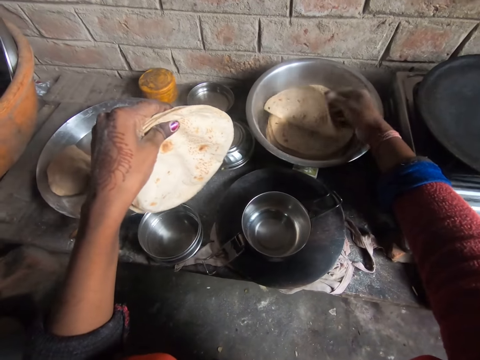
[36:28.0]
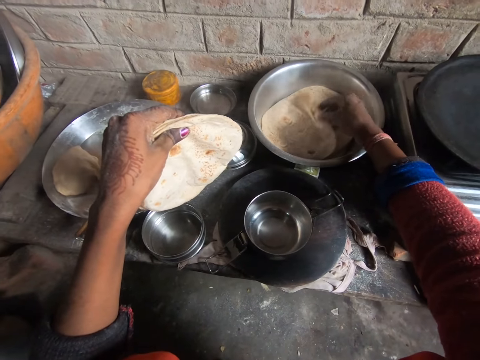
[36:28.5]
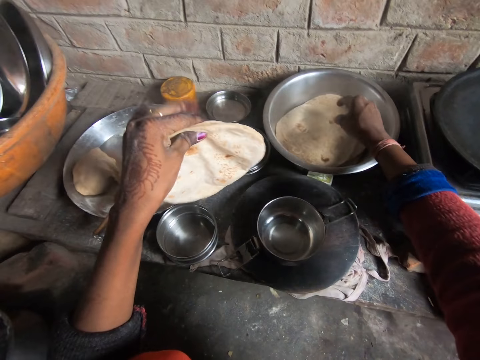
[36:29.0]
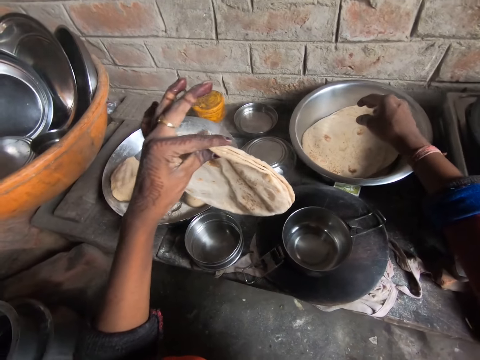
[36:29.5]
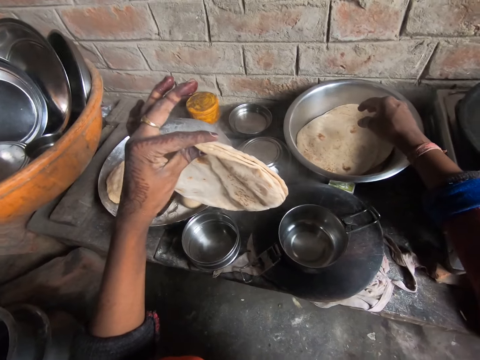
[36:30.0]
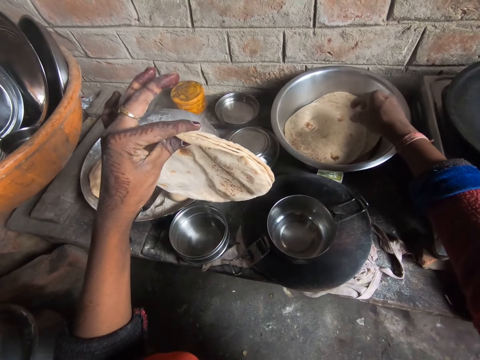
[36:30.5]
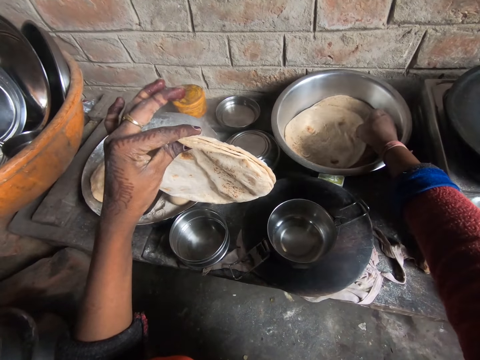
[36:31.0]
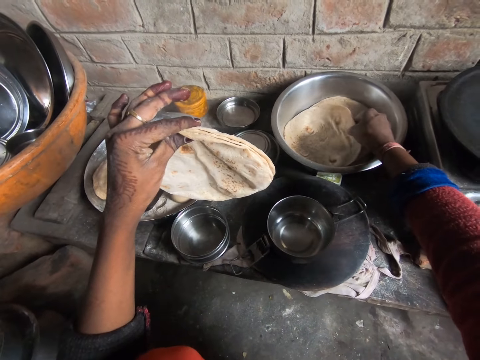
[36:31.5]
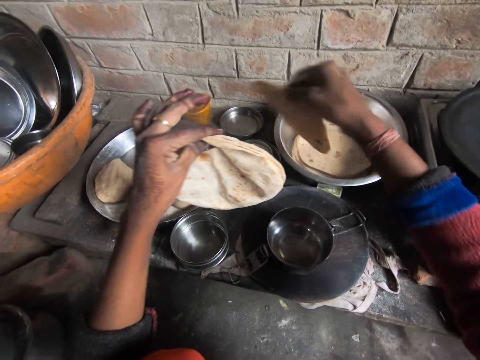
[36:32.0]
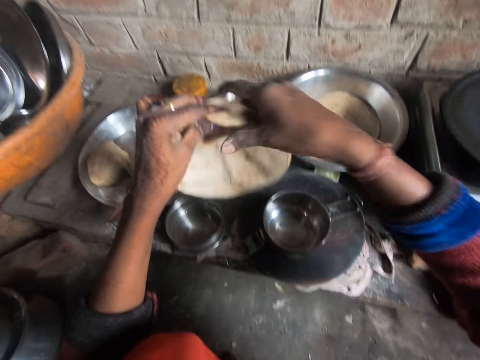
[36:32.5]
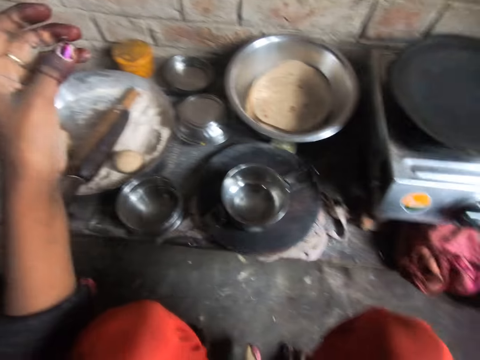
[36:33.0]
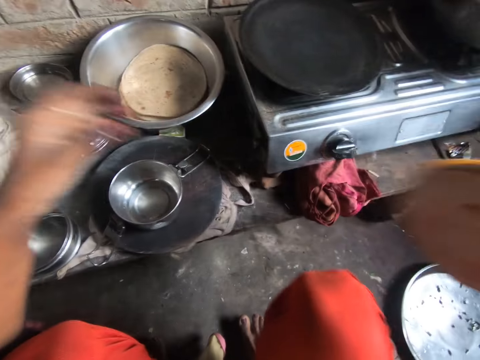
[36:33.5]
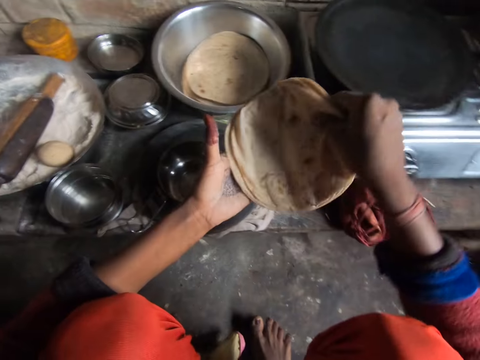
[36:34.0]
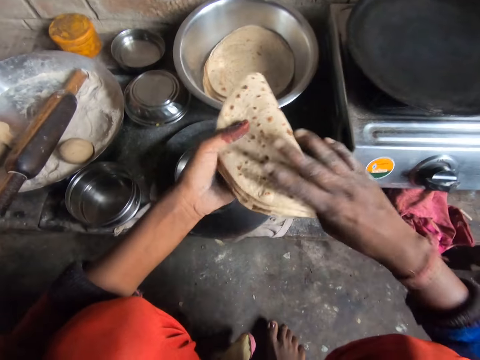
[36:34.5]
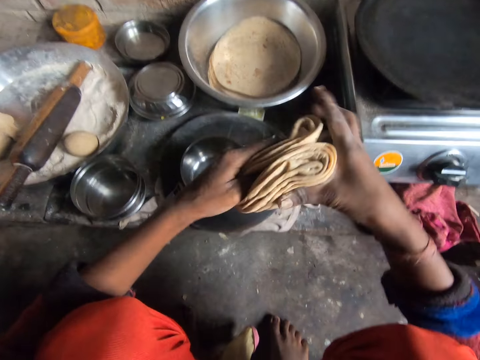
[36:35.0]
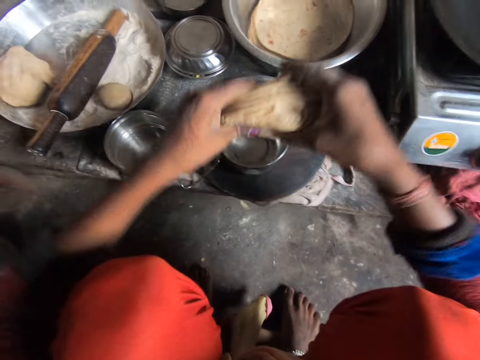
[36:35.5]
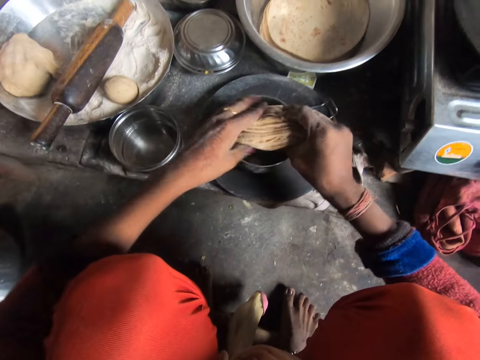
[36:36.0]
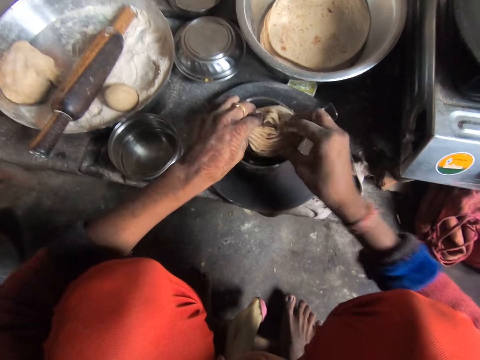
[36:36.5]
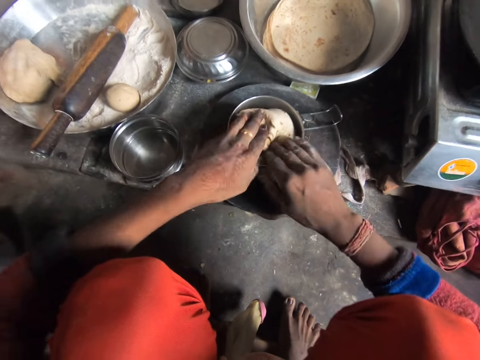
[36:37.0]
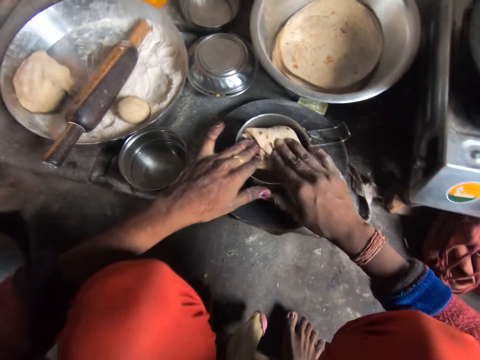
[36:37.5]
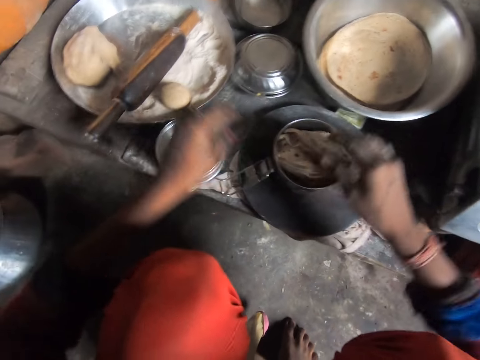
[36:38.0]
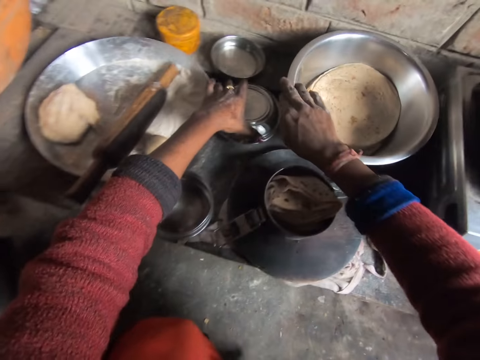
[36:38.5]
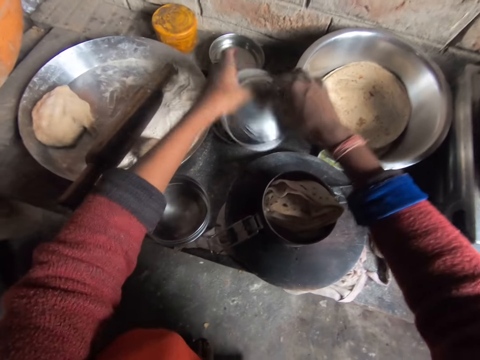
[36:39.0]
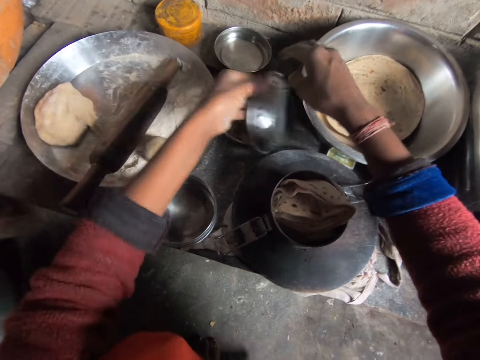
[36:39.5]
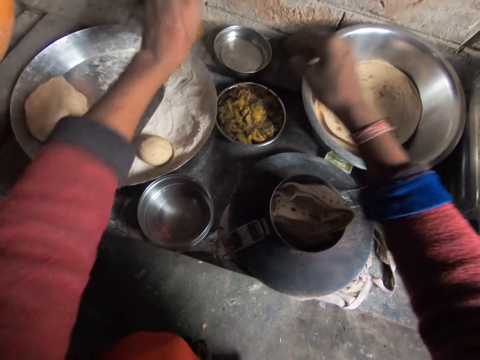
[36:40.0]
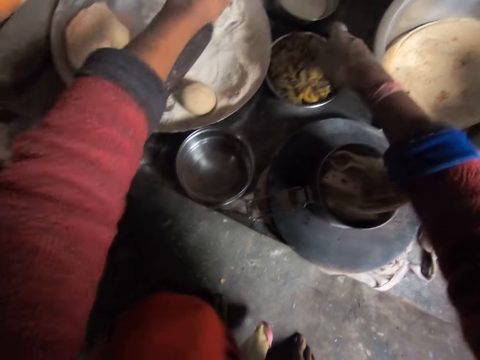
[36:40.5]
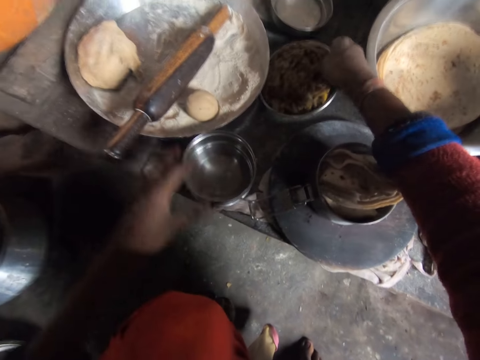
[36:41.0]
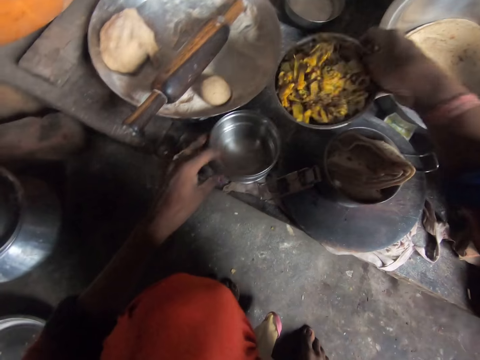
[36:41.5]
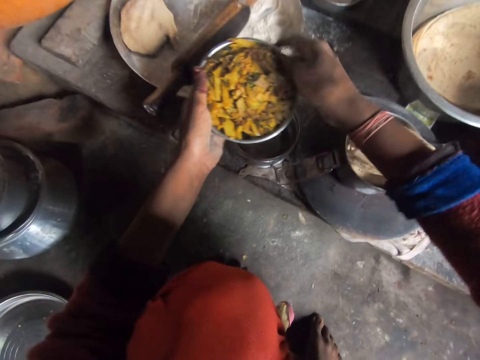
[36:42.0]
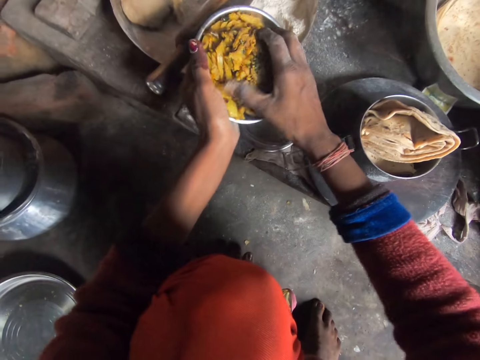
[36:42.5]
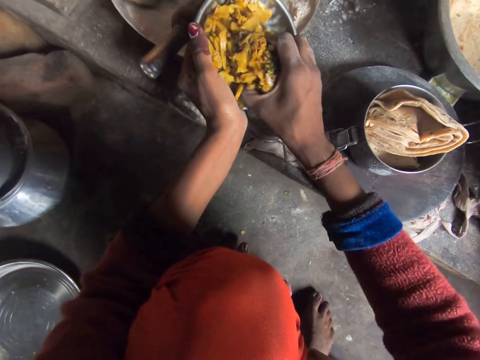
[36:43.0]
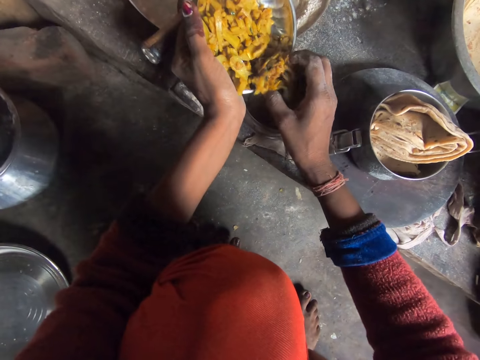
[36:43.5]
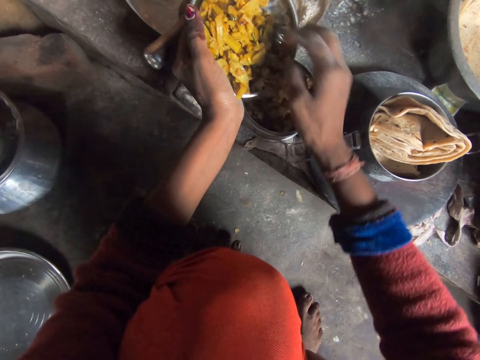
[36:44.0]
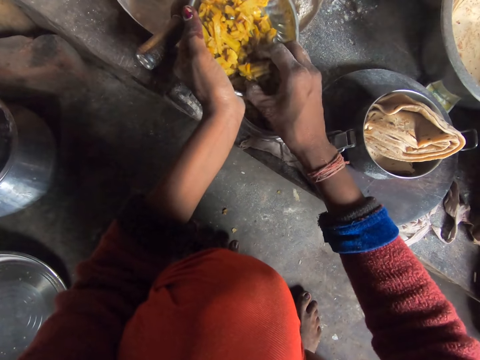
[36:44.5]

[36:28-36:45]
The camera wearer dusts the pancakes. They fold the pancakes. They place the pancakes in the flask. They open the aluminum lunch pot. They open a plate on the cabinet. They pick up the plate with the tortilla accompaniment from the cabinet. They pour the chickpea in a part of the flask.

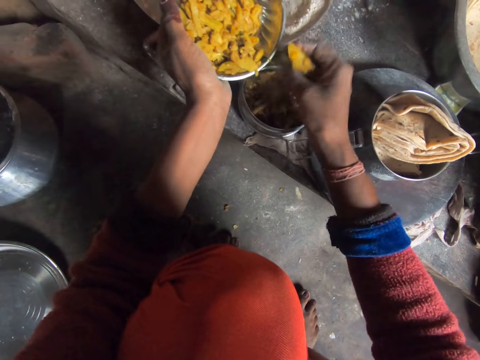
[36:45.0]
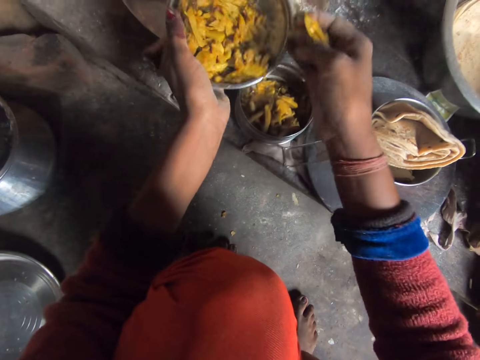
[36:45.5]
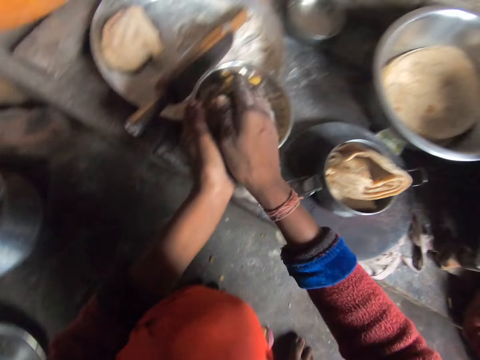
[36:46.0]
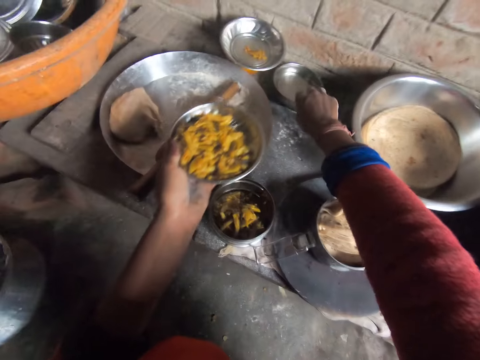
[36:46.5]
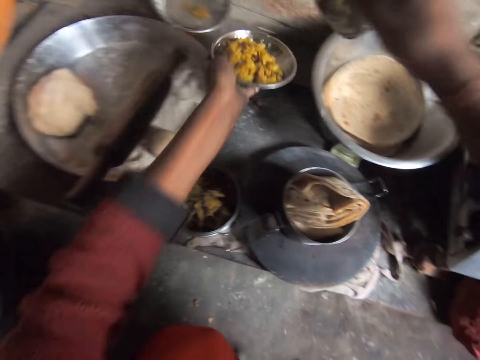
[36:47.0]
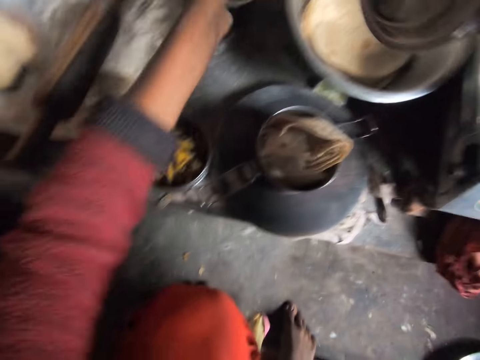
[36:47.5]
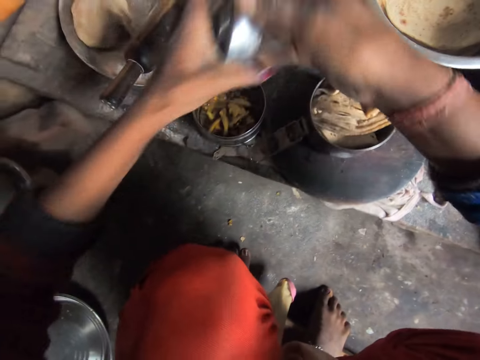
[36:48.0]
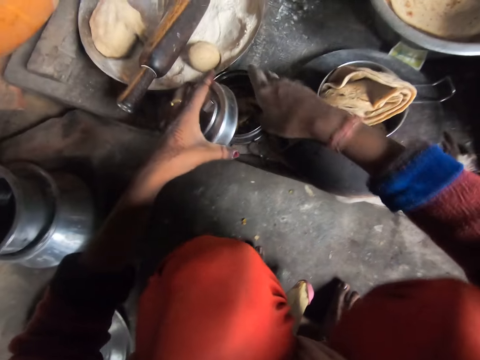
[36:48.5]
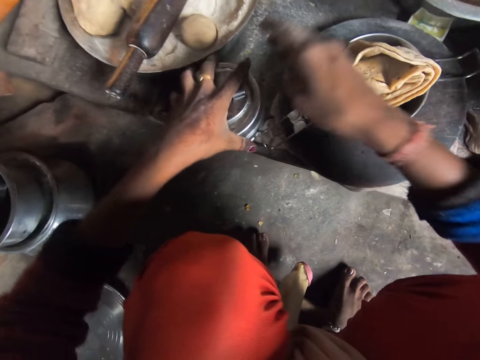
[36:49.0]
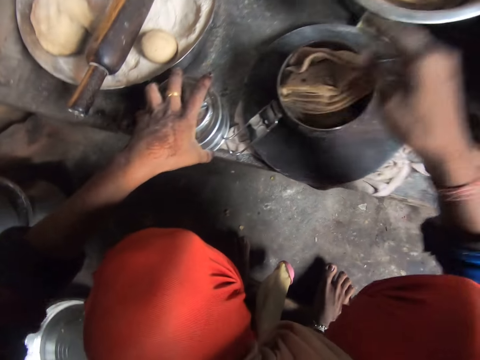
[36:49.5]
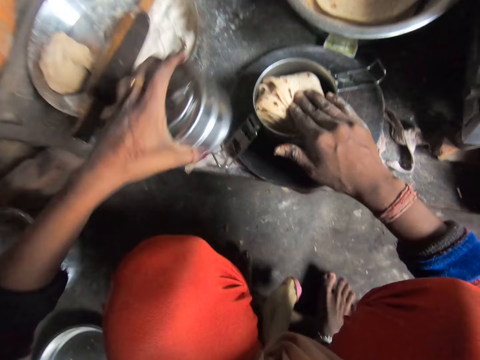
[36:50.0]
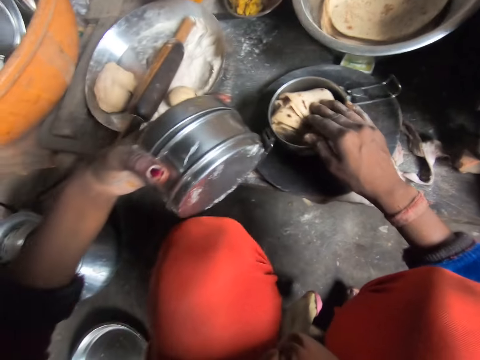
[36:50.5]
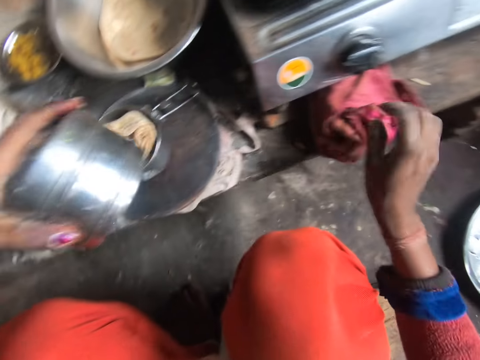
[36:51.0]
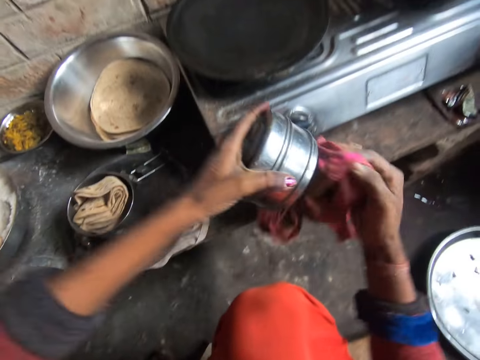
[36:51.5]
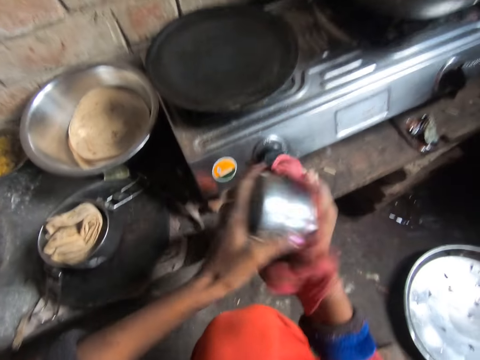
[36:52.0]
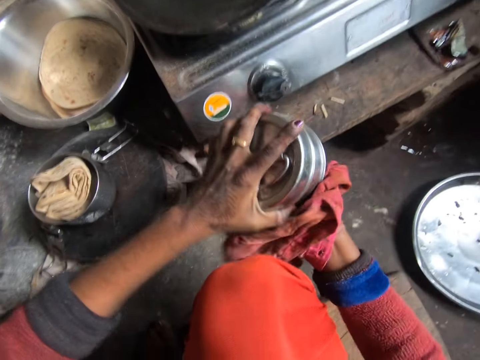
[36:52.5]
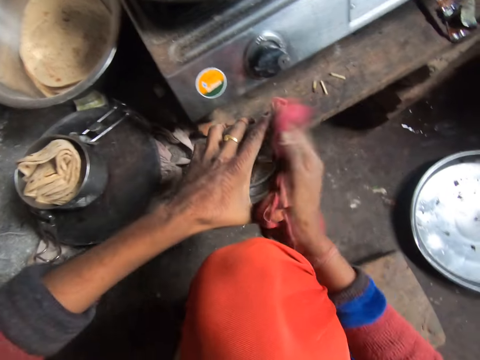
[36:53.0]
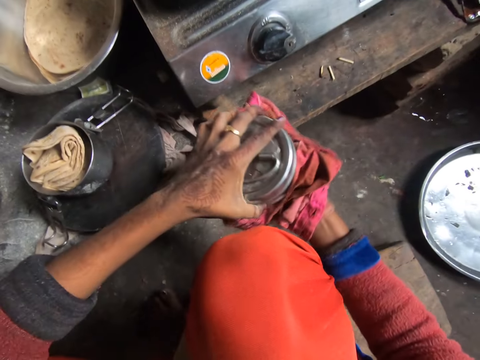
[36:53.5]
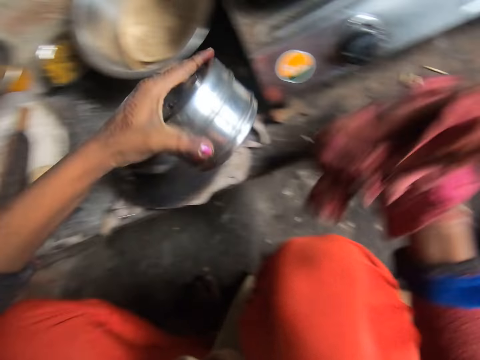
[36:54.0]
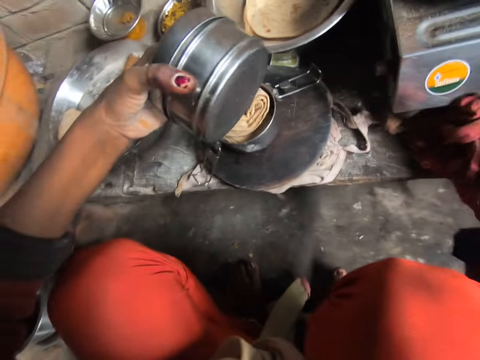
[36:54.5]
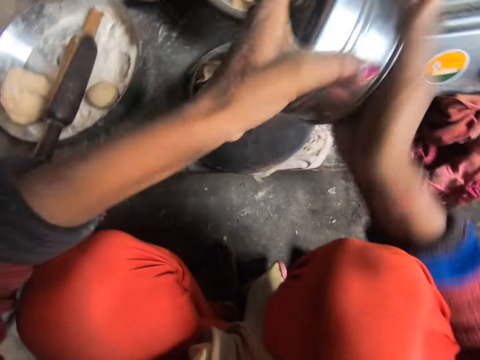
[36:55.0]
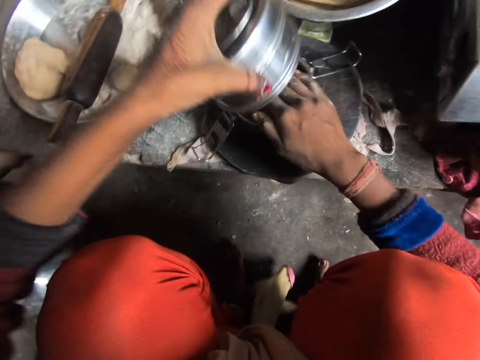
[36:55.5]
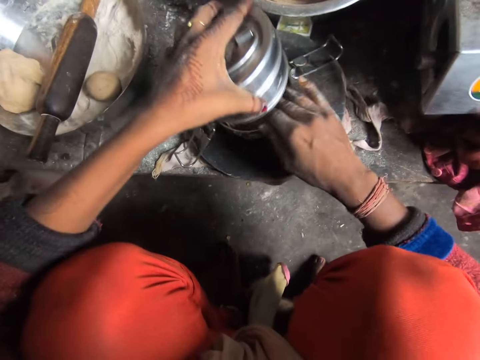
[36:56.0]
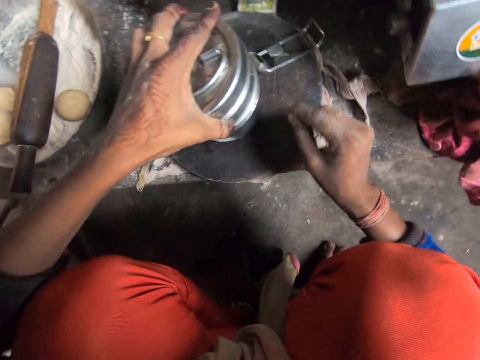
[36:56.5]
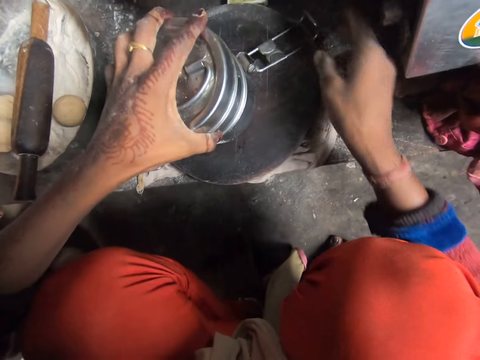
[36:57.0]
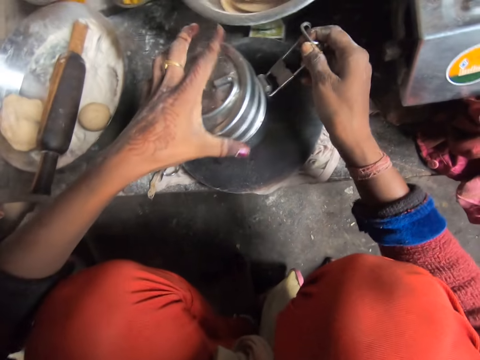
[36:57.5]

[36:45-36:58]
The camera wearer picks up the cover of the plate from the cabinet. They drop the plate that contains the chickpea. They cover the part of the flask. They pick up the piece of cloth from the cabinet. They clean the flask with the cloth. They drop the piece of cloth on the cabinet. They put an aluminum lunch pot with tortilla accompaniment on top of an aluminum lunch pot with tortilla. They close the aluminum lunch pot together.
